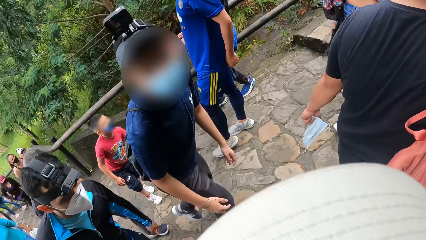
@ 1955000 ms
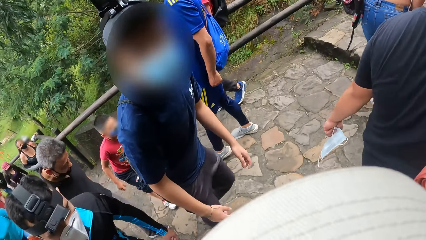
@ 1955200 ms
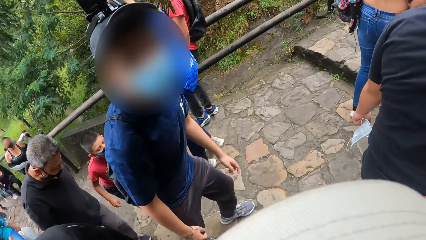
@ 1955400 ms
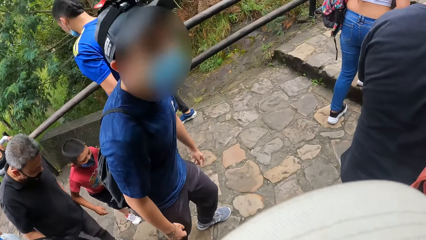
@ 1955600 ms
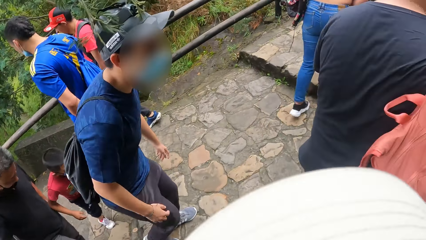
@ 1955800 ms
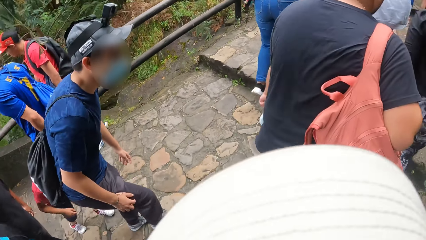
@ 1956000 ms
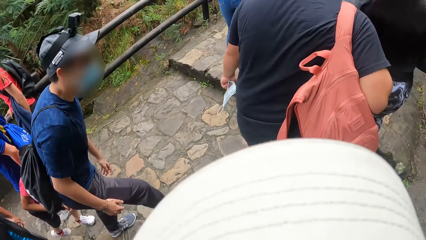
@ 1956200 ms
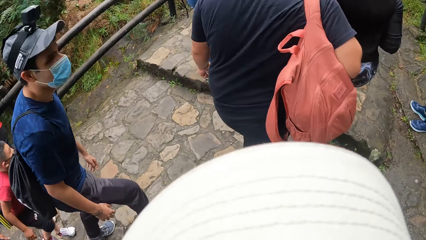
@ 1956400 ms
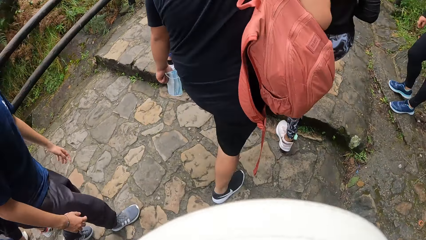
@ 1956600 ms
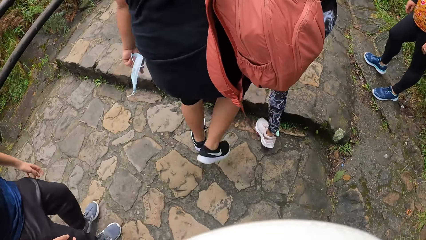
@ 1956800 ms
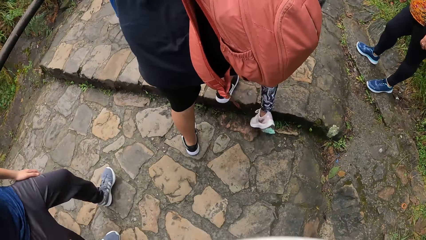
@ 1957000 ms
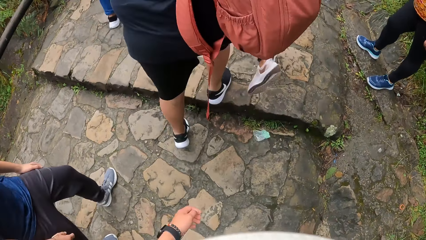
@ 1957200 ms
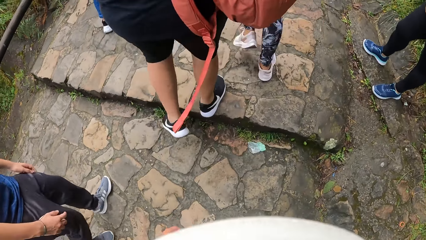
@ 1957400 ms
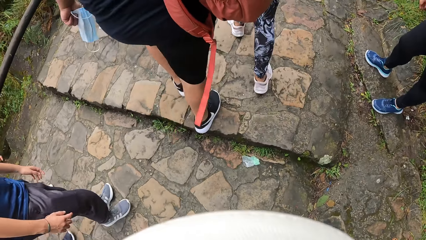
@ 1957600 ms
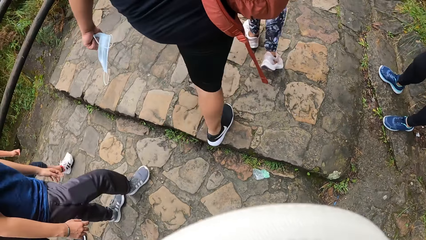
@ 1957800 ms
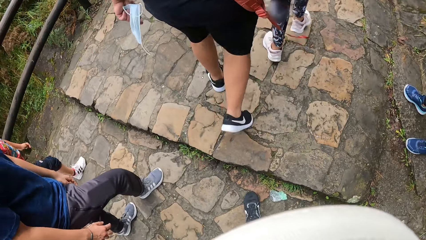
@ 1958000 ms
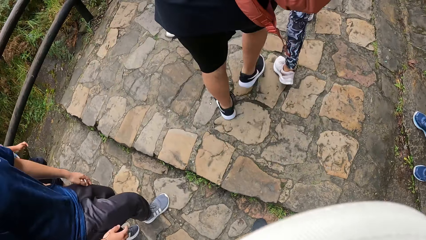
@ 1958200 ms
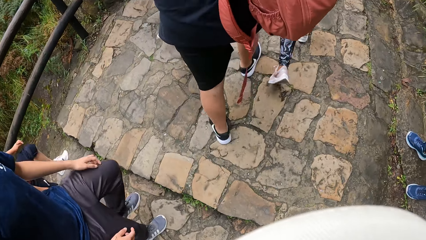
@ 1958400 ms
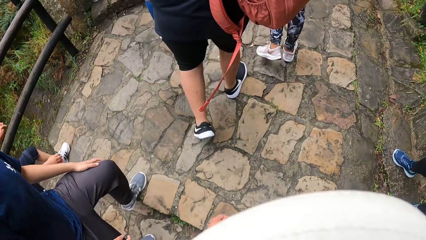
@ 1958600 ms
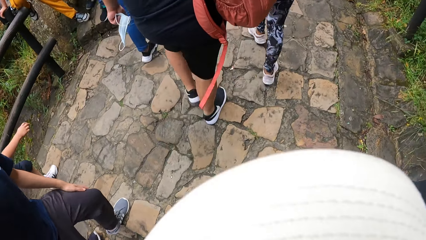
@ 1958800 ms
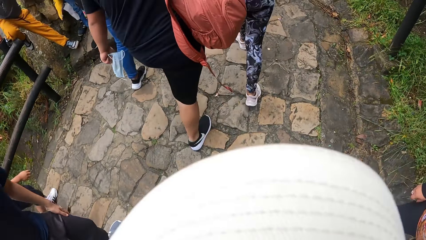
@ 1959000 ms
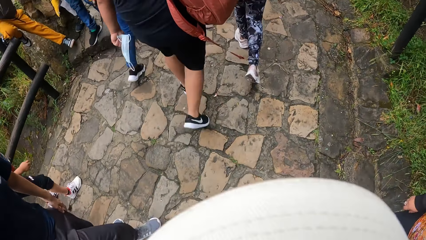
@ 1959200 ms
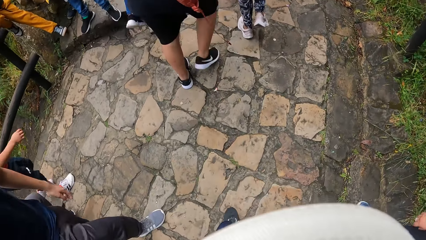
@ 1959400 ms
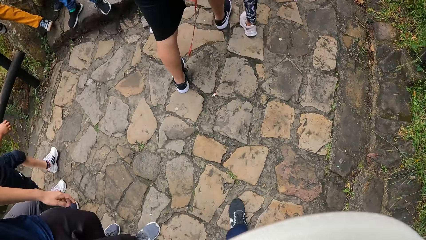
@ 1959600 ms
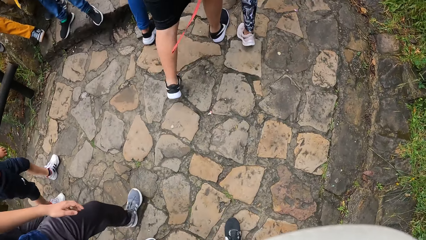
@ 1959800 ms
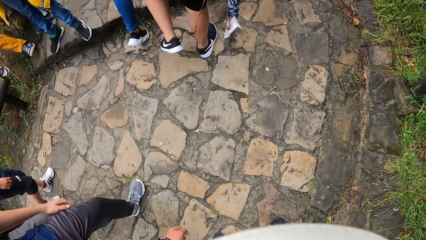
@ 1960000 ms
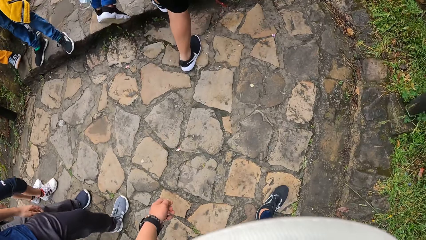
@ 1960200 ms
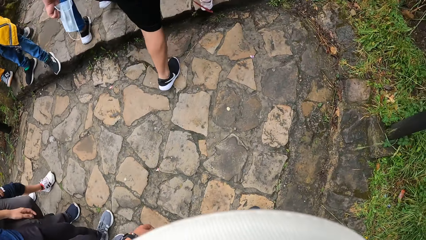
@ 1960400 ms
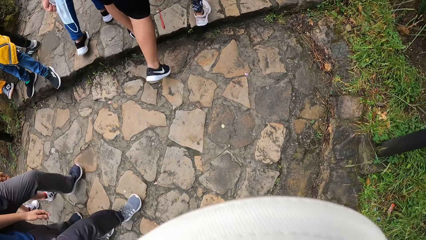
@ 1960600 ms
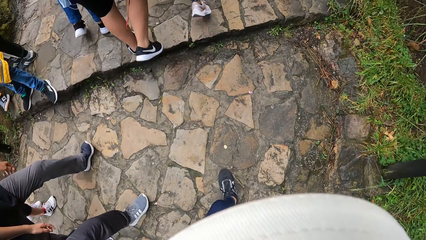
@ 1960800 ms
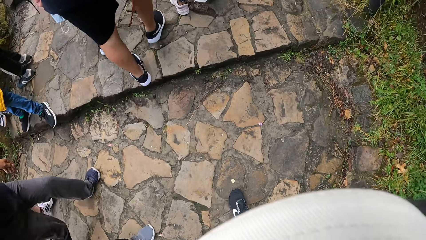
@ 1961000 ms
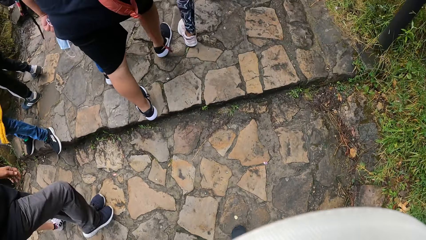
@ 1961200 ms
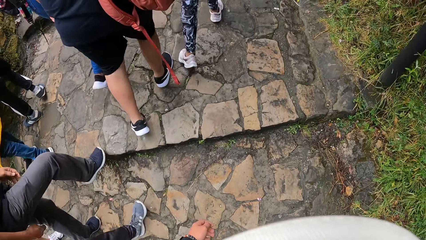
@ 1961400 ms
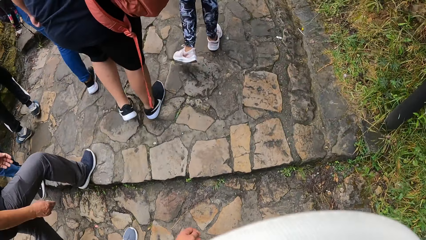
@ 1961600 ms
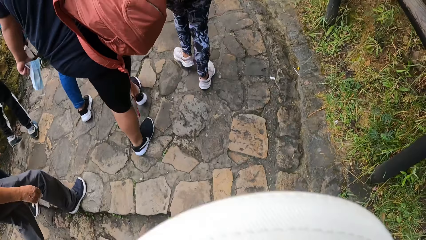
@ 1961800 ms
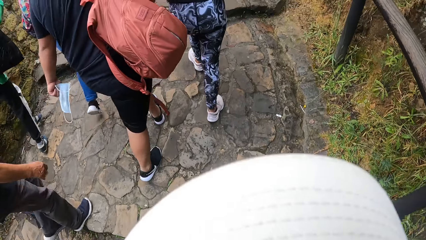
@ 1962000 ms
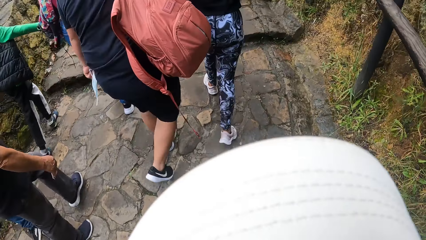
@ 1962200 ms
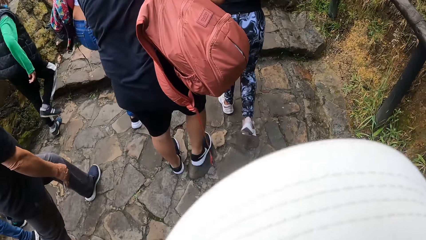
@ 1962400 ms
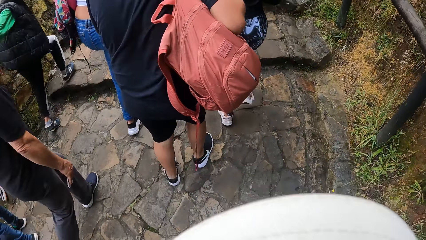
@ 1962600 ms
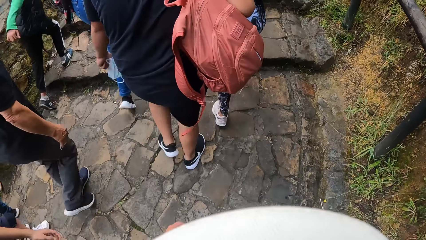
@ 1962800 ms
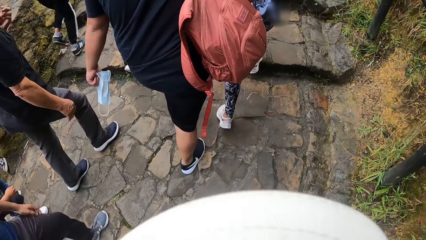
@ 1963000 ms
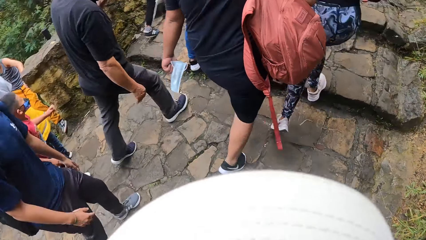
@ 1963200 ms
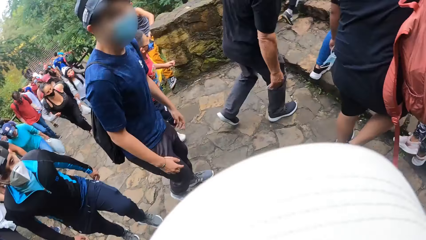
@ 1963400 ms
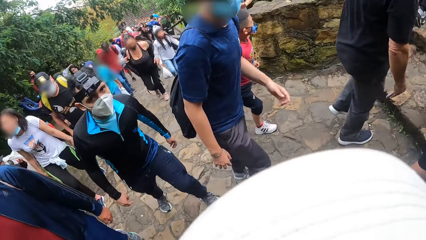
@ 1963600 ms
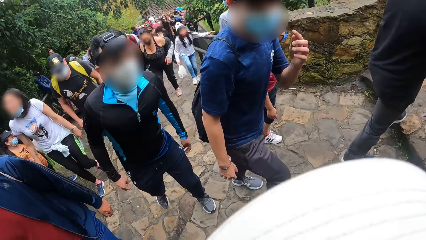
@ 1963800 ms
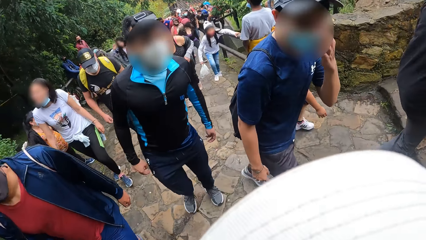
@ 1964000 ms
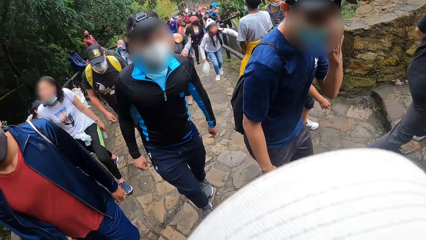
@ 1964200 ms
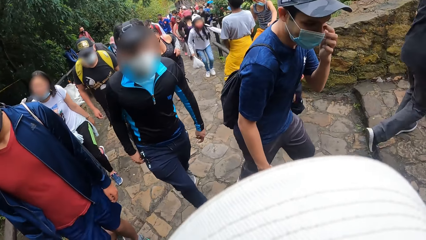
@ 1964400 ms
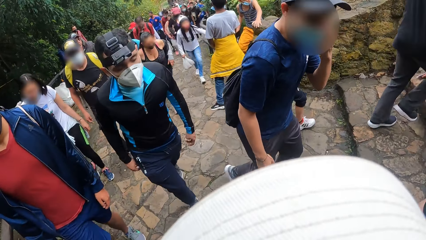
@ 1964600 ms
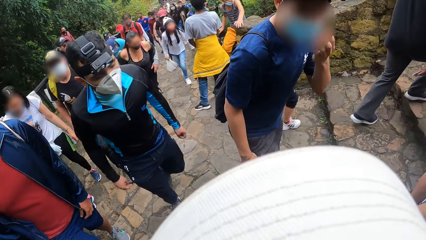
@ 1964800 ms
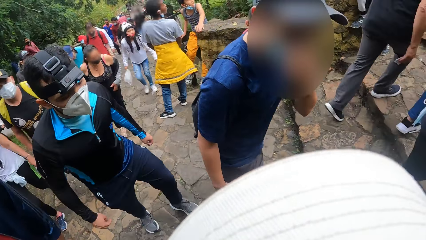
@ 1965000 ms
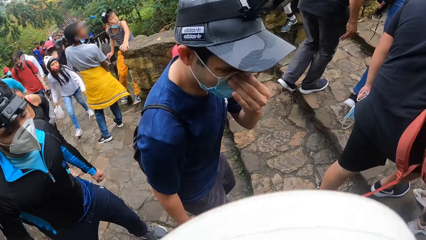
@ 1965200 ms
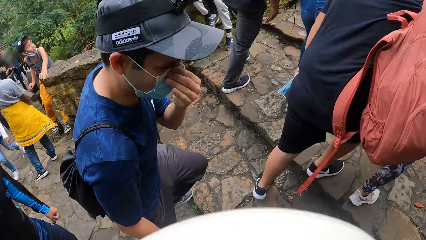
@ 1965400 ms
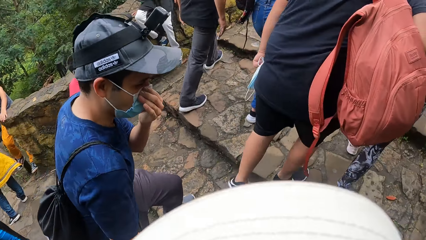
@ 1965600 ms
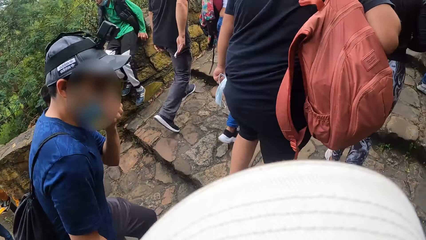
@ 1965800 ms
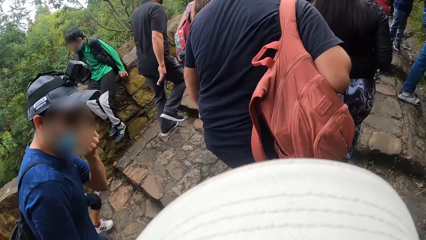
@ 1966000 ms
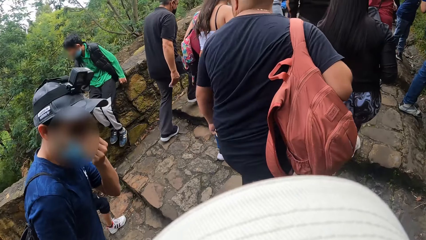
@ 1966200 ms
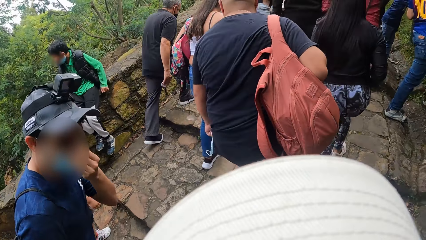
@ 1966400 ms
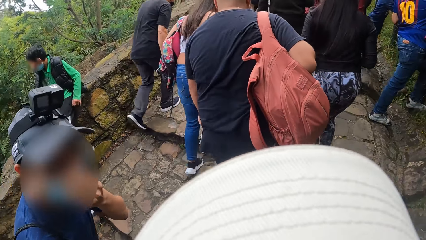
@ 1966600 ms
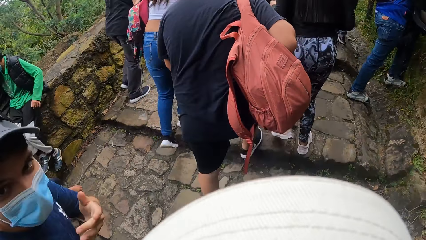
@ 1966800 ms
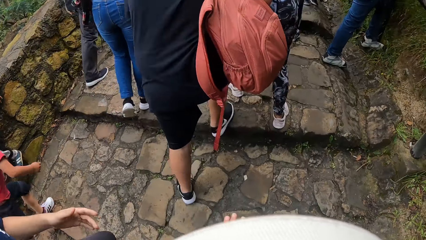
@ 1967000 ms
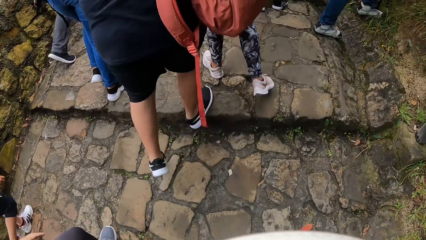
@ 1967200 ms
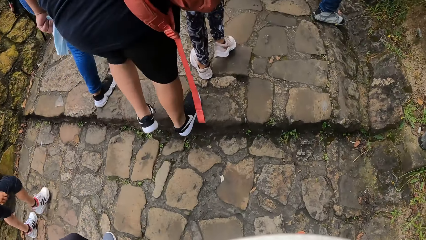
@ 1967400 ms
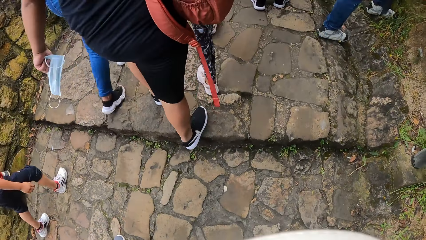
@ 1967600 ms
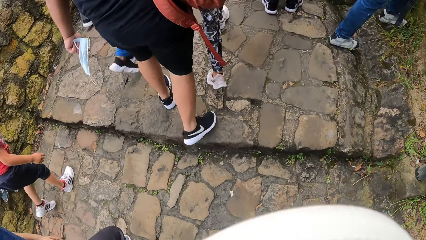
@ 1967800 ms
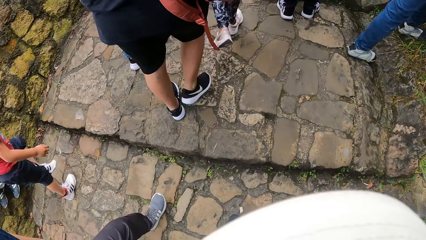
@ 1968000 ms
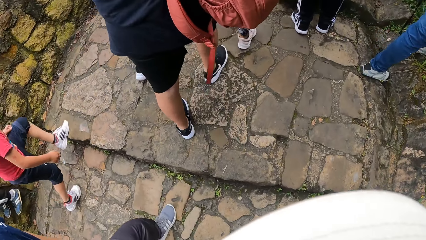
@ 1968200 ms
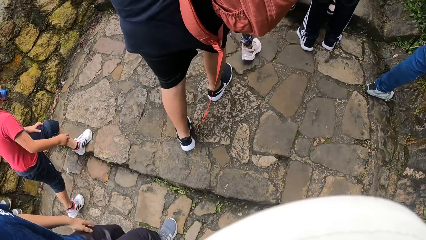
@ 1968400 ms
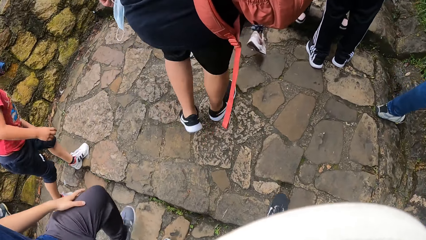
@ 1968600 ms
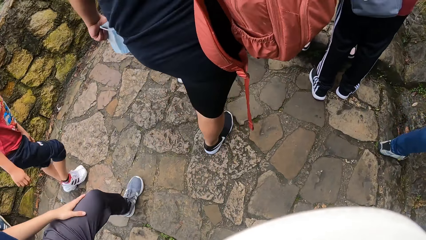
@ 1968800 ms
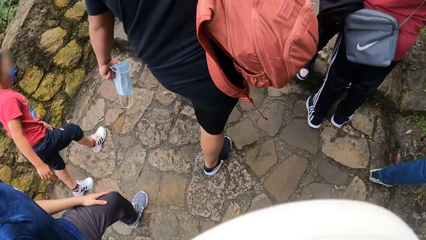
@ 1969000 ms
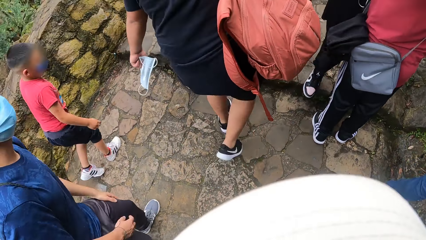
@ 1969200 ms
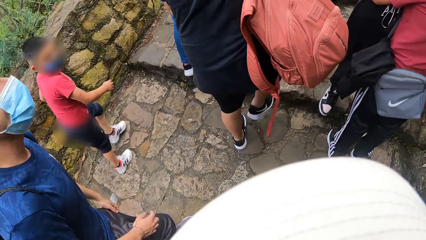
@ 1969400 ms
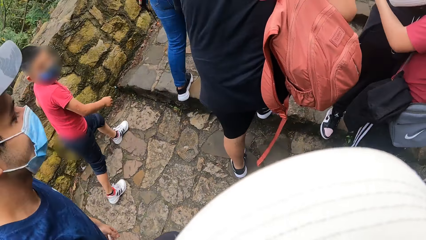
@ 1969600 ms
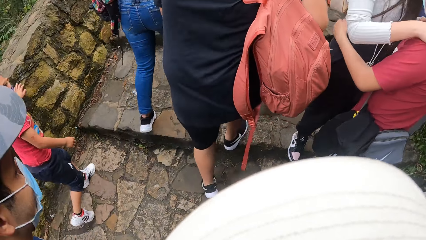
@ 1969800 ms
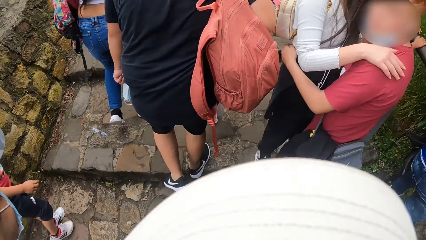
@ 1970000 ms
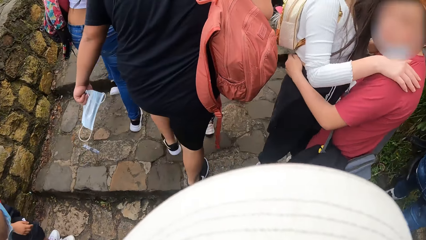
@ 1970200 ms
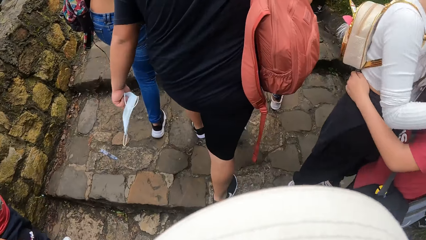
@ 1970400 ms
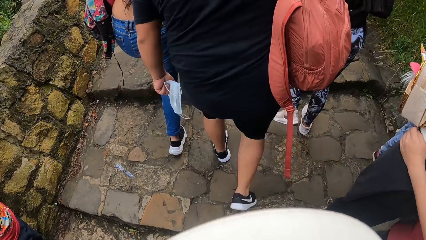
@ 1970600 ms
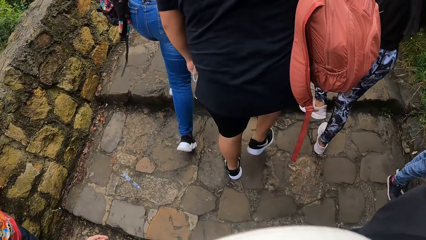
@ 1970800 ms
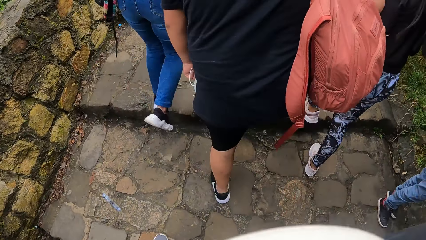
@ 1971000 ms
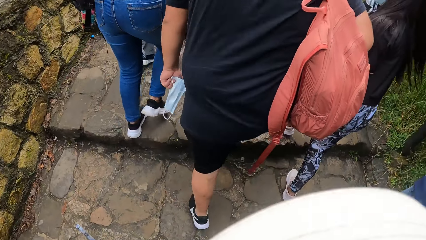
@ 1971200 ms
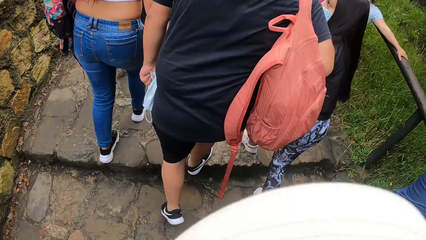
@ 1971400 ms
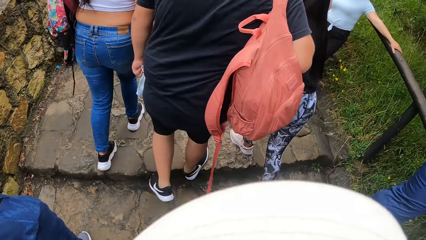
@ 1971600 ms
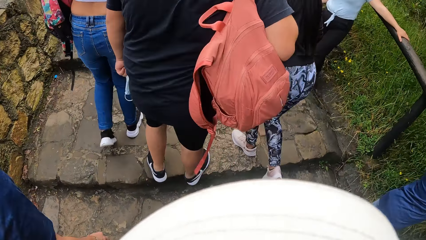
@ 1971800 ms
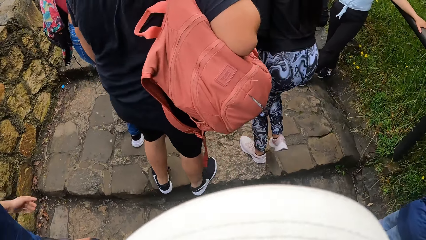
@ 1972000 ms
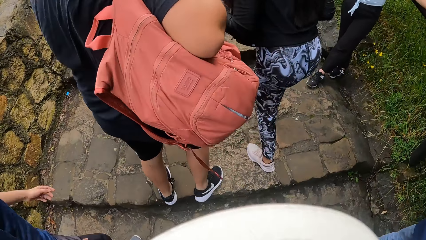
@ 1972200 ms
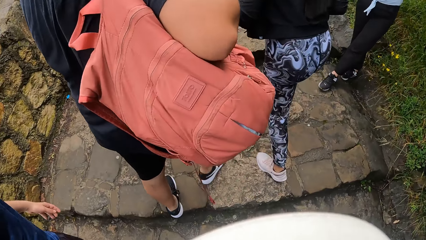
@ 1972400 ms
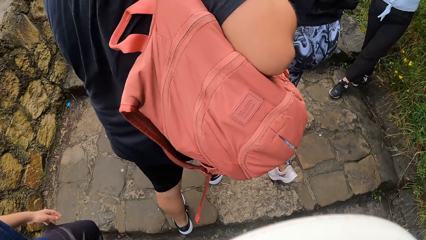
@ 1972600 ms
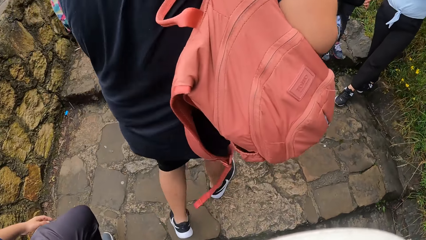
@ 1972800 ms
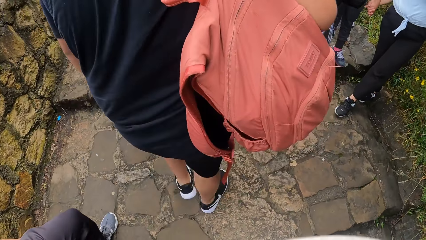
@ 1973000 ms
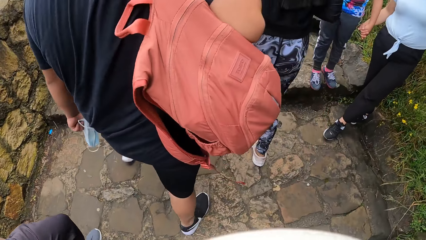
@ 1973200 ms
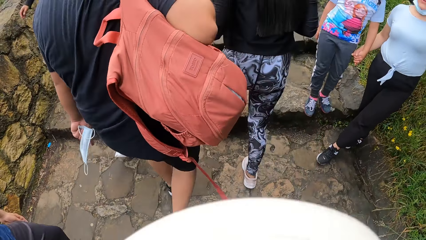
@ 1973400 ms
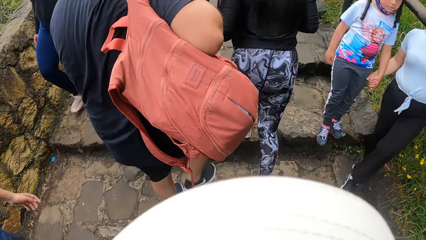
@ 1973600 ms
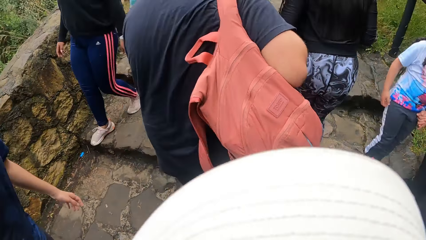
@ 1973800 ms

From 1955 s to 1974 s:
The camera wearer looks around. They look around again. A man touches a nose mask on his face with his left hand.
